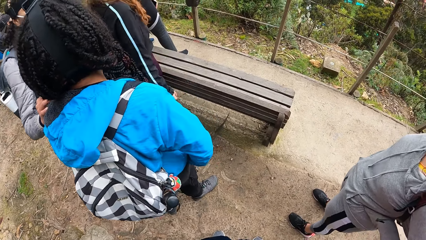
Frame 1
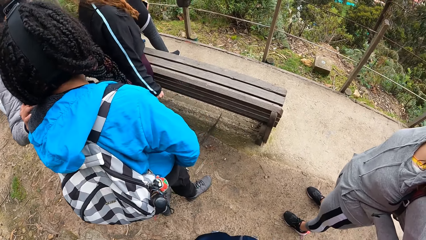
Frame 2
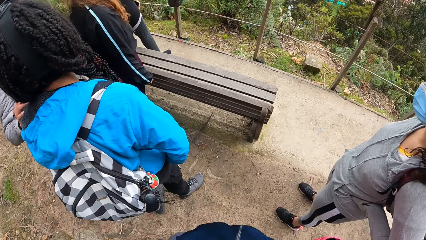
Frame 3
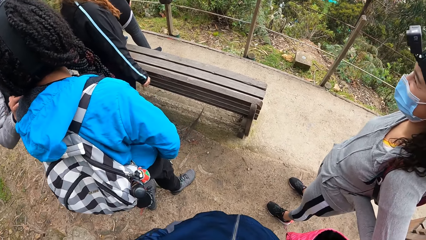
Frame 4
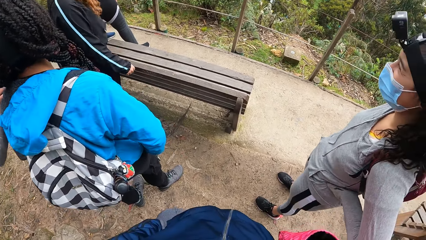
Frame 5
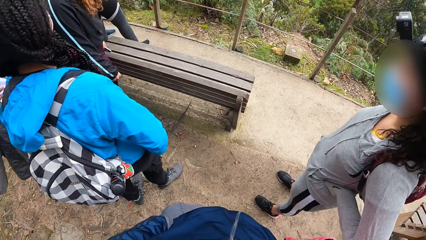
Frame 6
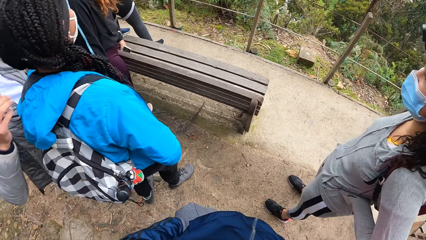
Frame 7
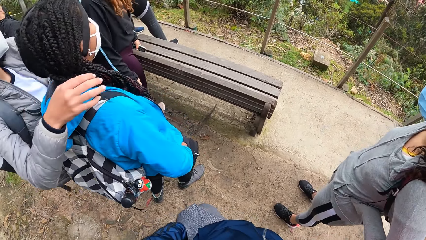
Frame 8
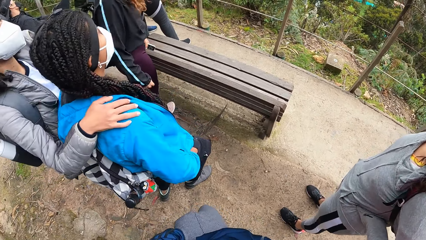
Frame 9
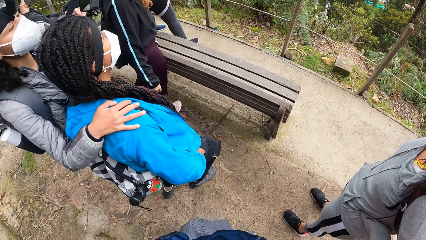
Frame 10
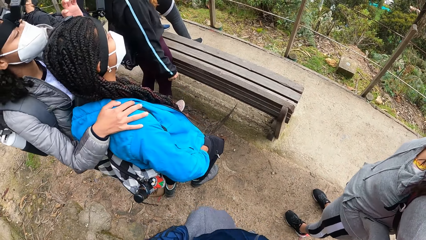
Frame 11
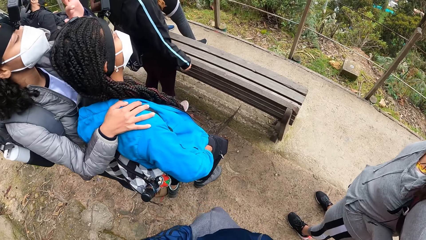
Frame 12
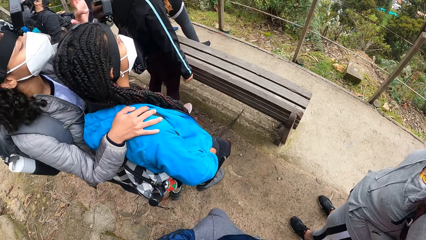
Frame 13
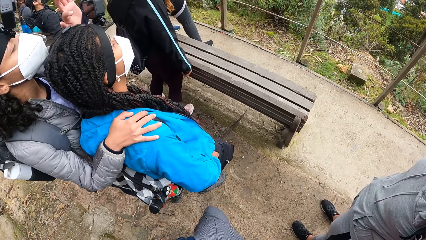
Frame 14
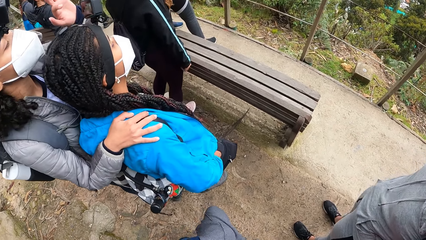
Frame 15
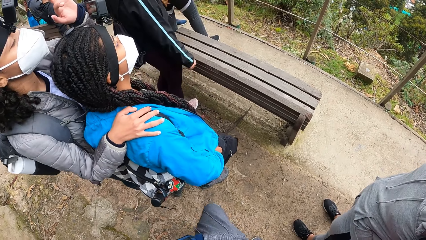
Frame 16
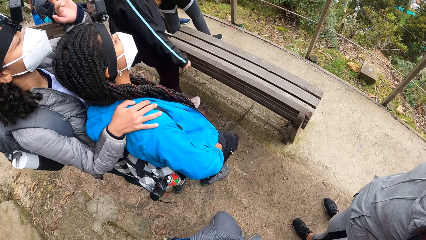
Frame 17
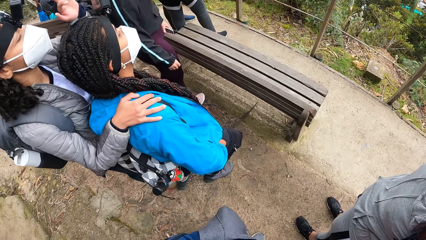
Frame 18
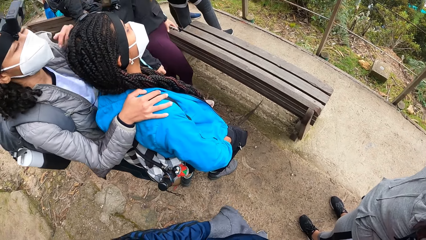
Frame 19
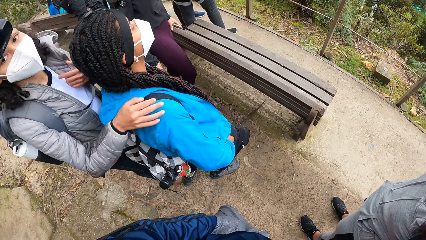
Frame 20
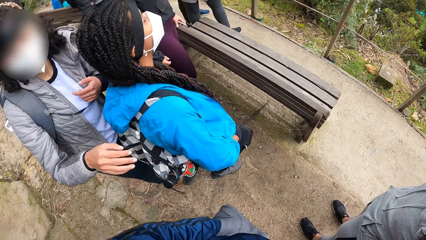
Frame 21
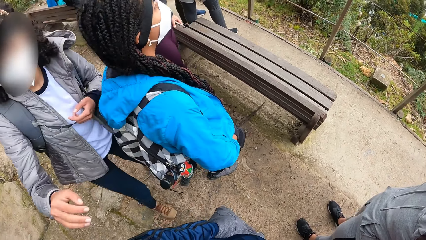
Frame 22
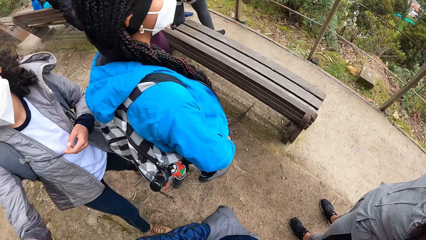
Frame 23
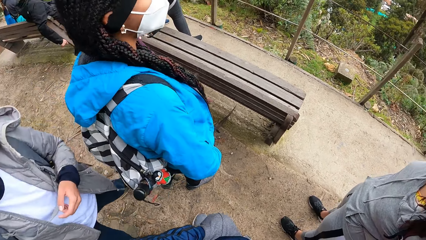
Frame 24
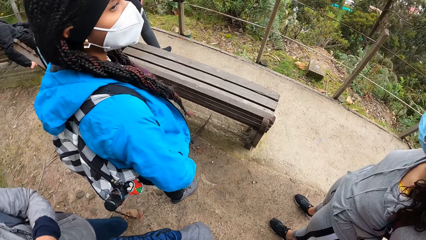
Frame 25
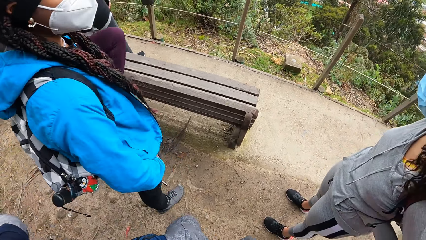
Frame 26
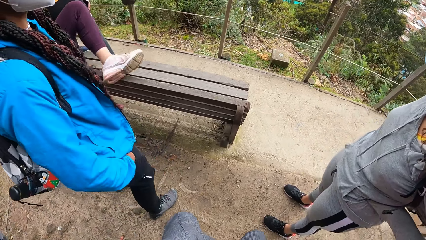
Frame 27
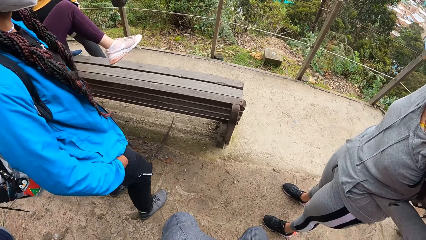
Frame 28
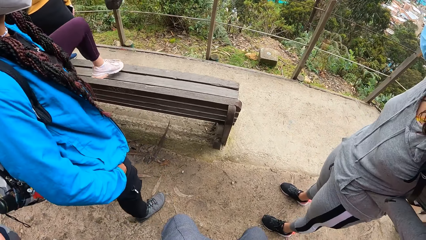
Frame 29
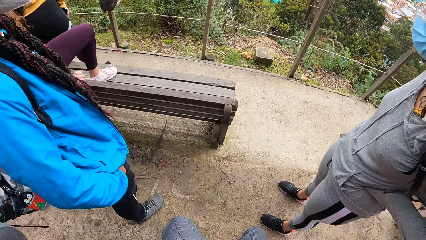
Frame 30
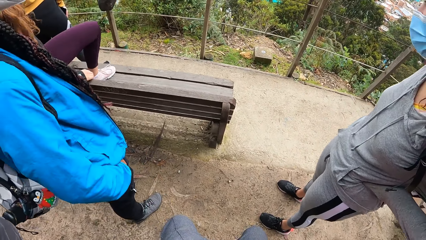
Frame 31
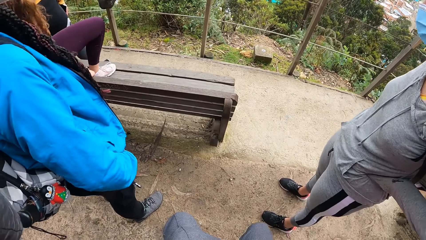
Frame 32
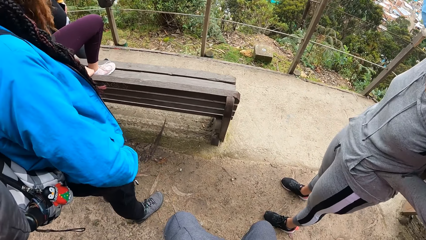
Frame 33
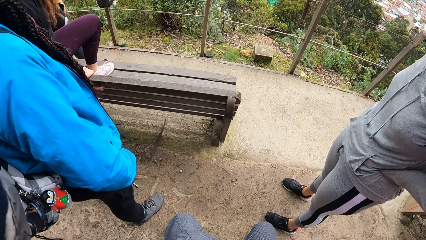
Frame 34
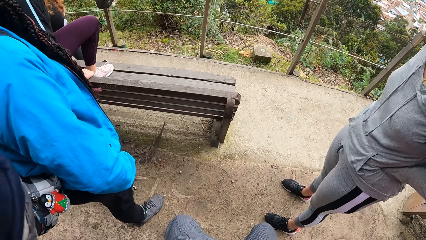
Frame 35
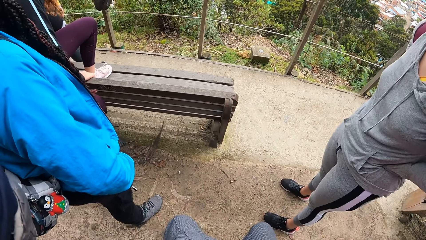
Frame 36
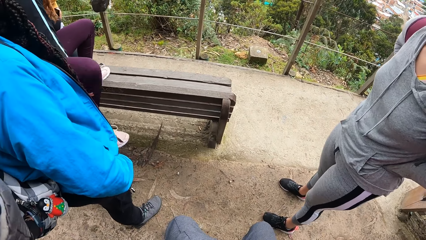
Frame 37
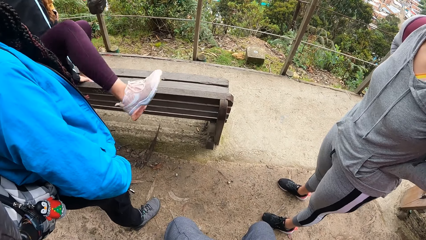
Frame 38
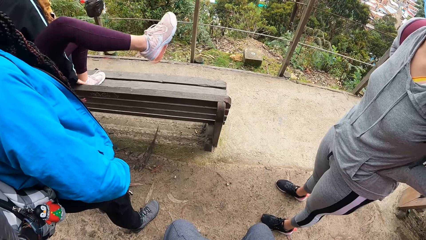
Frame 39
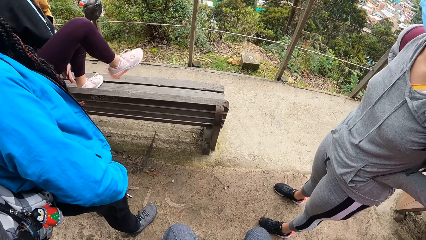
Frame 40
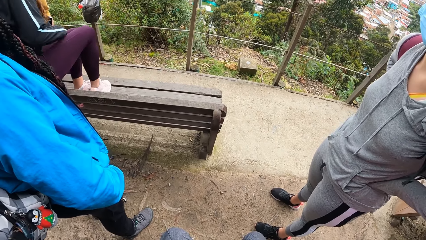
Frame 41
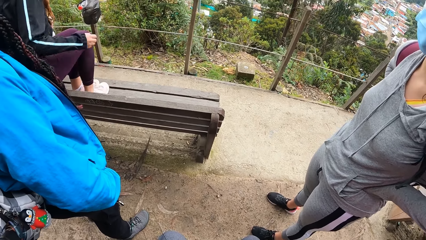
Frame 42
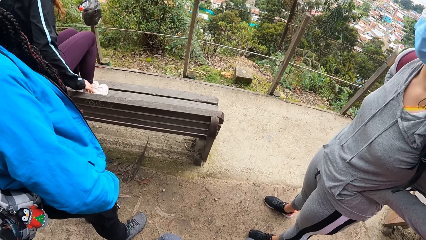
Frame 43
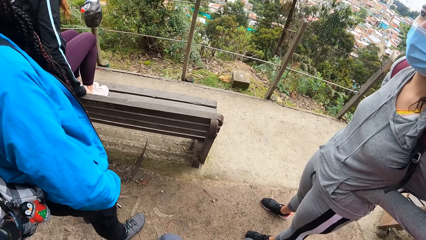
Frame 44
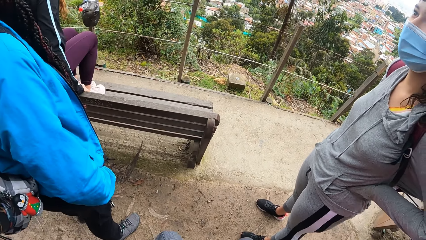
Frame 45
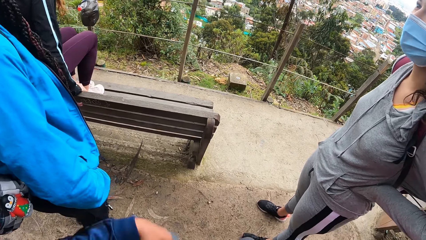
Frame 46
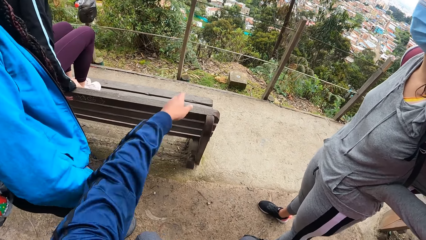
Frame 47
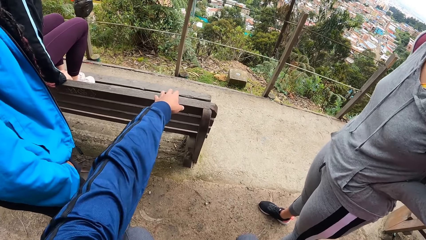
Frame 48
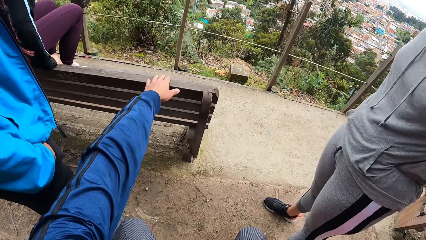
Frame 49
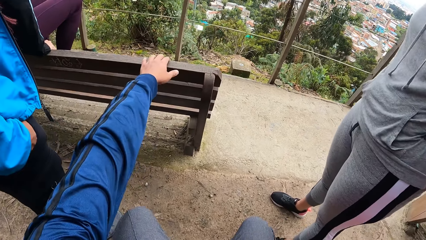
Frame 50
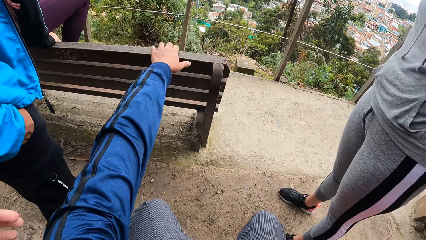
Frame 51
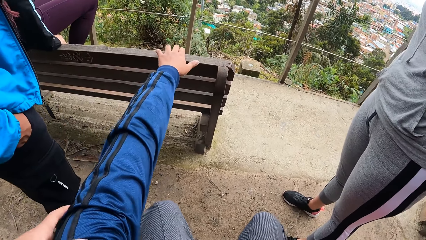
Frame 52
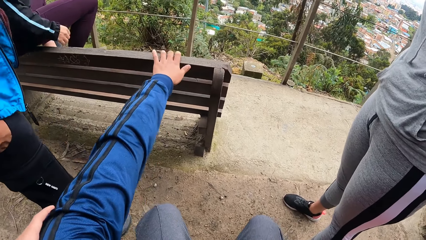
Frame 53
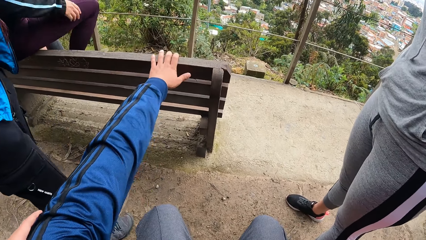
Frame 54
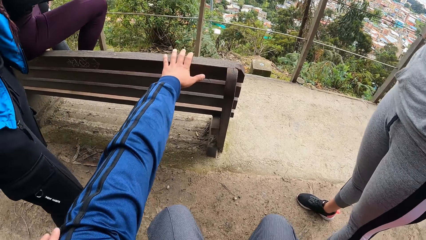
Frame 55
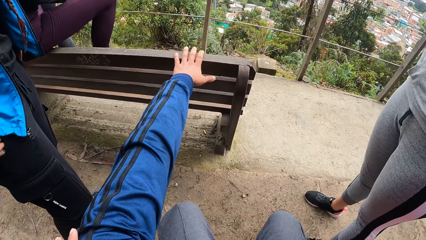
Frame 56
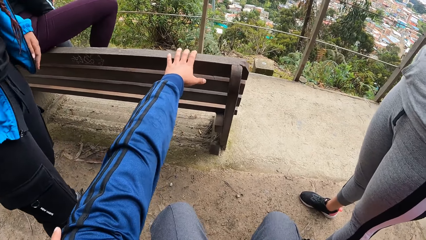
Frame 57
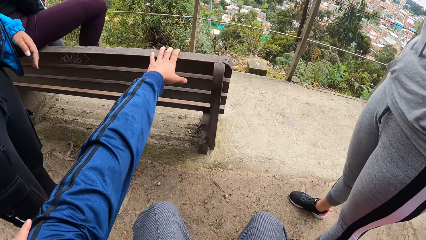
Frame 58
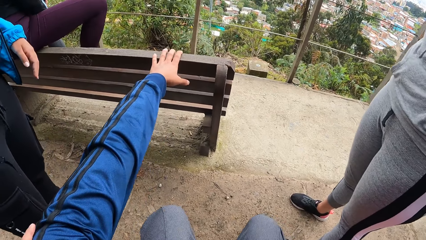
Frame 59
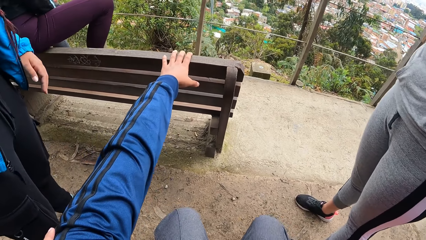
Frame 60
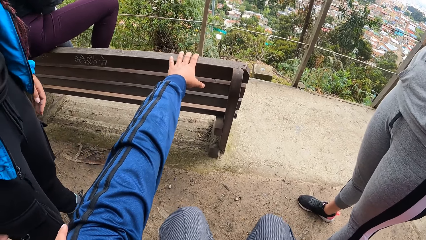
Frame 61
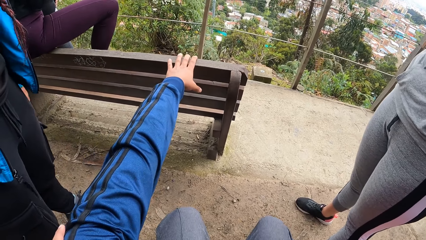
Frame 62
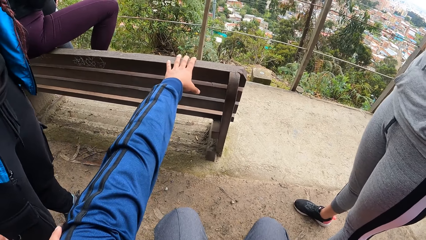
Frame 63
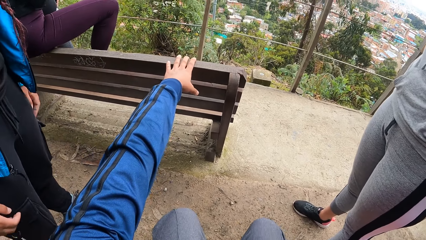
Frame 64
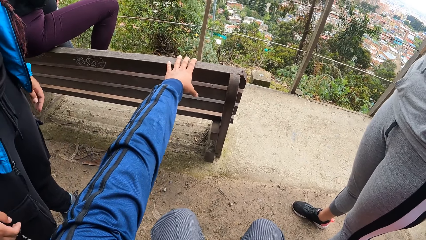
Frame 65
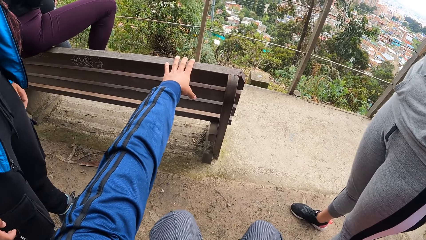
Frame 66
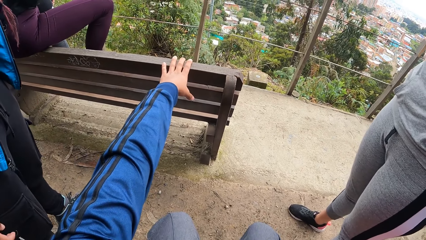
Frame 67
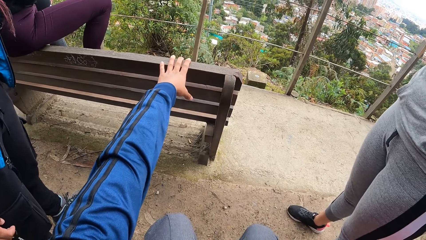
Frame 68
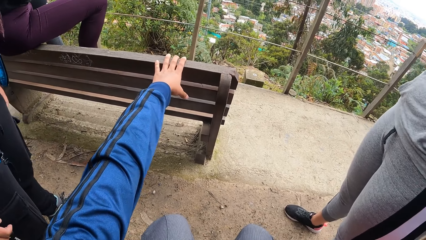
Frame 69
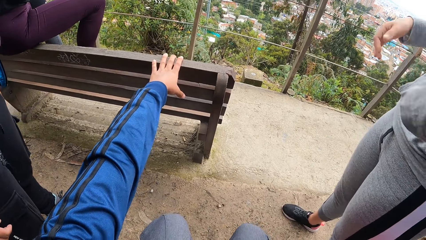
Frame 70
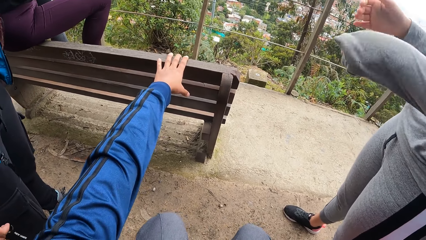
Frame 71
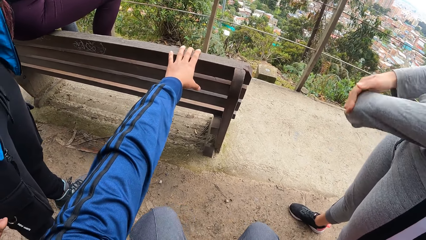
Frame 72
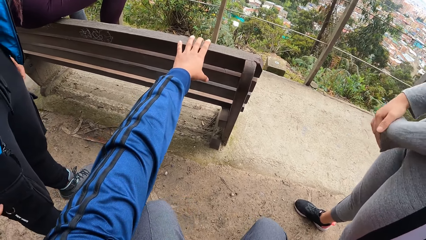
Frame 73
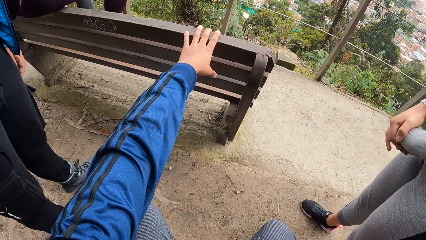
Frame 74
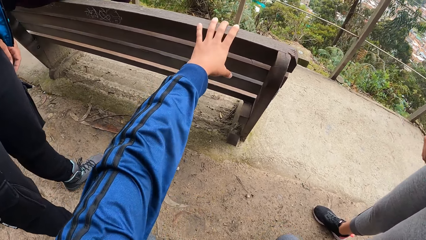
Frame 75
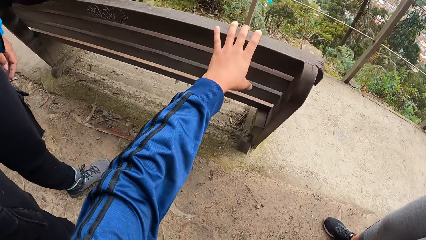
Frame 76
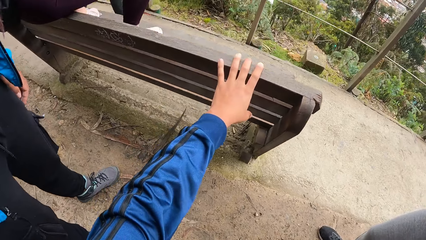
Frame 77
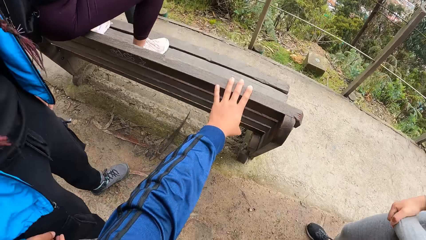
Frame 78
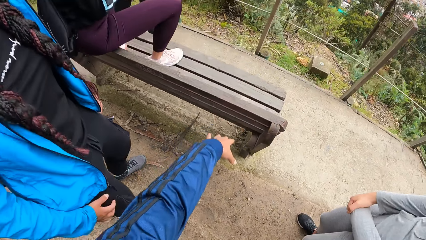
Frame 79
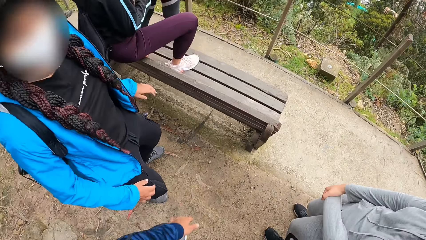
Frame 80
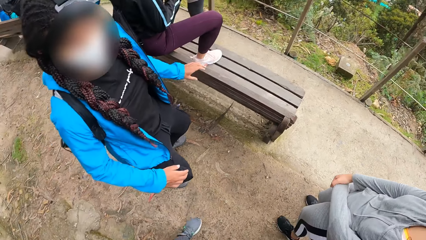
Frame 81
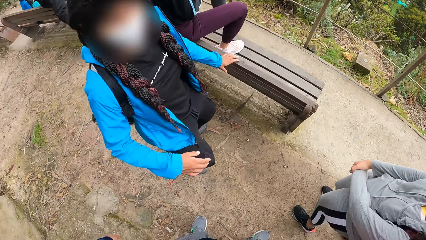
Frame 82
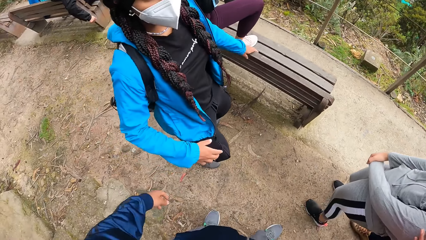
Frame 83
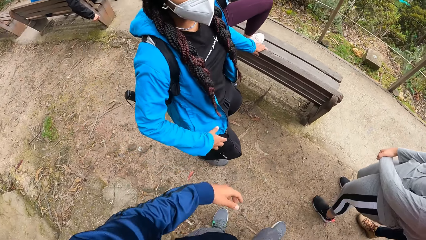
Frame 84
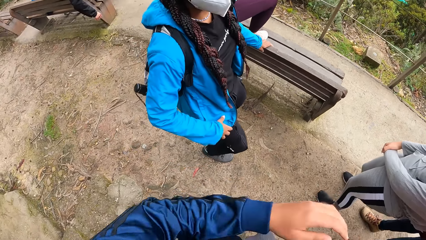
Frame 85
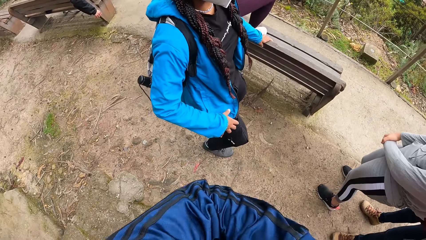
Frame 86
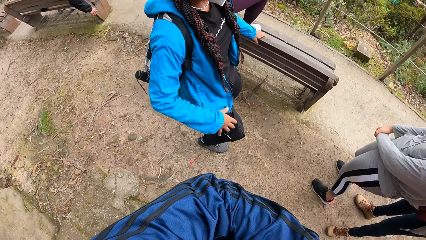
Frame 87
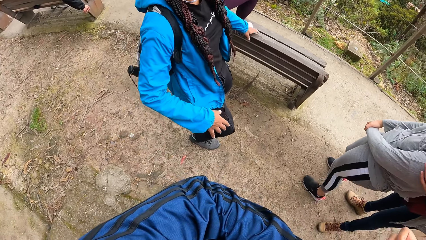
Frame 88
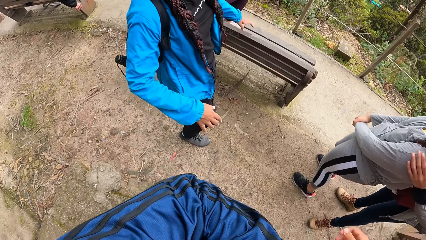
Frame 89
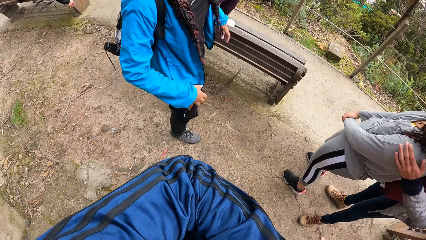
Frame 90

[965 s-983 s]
A woman talks to another woman. A third woman puts her right hand in her shirt pocket. The second woman removes her right hand from the shoulder of the first woman. The camera wearer sits down. He places his left hand on the bench. He squats down. The third woman puts both of her hands together in her front. The camera wearer stands upright.
